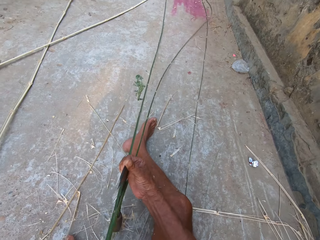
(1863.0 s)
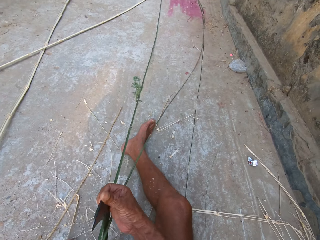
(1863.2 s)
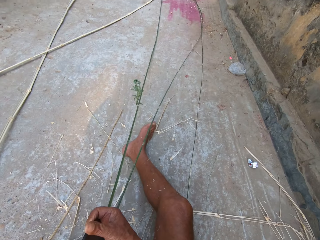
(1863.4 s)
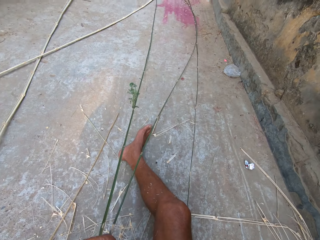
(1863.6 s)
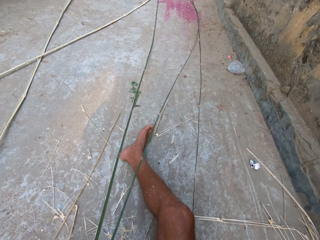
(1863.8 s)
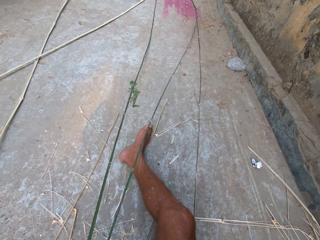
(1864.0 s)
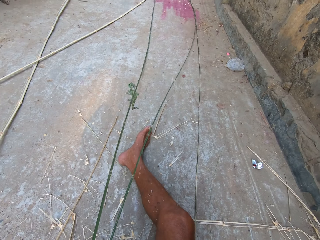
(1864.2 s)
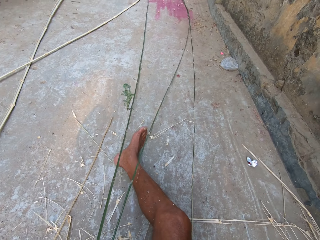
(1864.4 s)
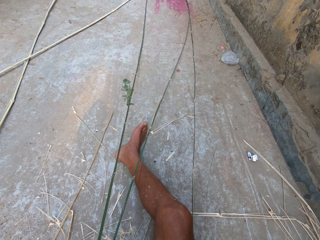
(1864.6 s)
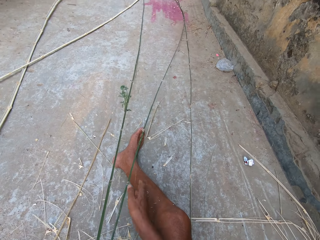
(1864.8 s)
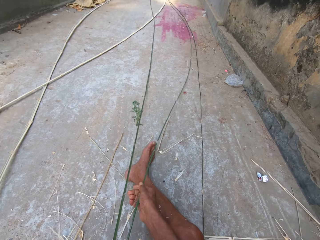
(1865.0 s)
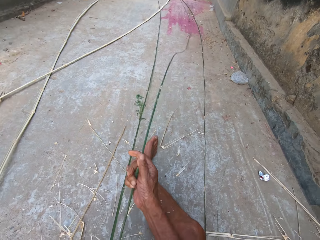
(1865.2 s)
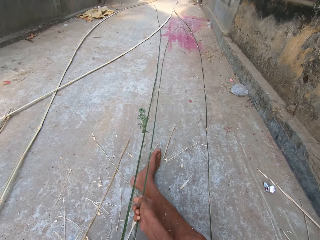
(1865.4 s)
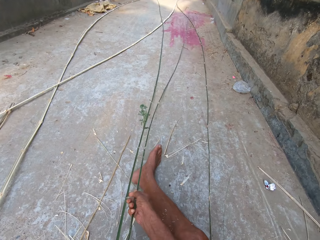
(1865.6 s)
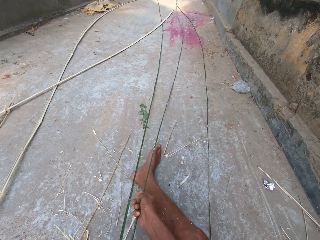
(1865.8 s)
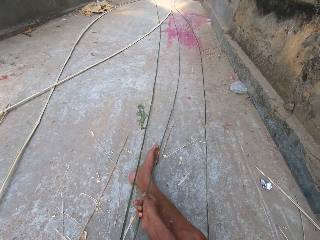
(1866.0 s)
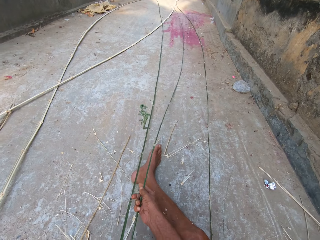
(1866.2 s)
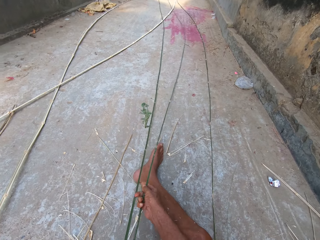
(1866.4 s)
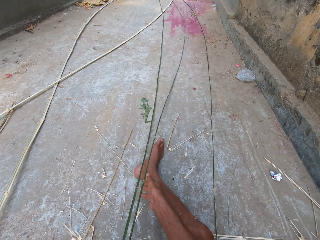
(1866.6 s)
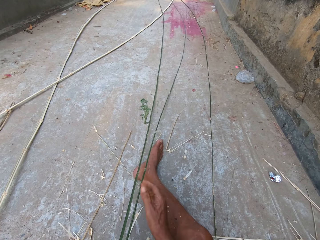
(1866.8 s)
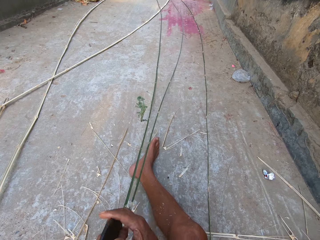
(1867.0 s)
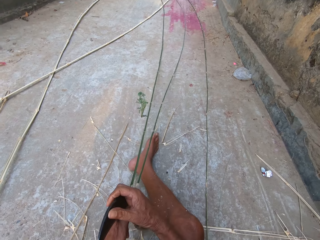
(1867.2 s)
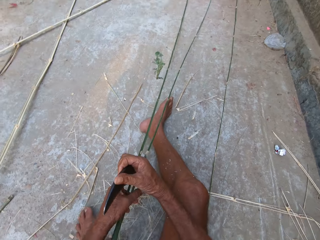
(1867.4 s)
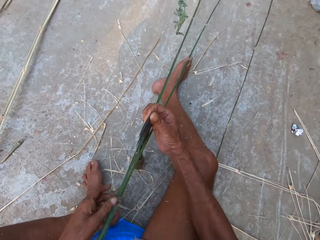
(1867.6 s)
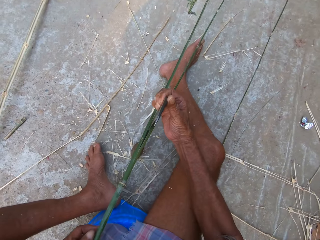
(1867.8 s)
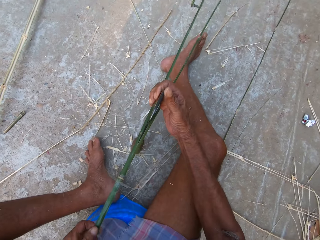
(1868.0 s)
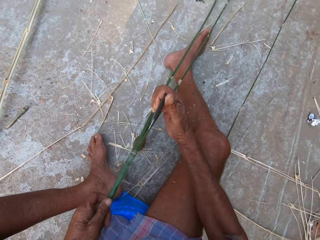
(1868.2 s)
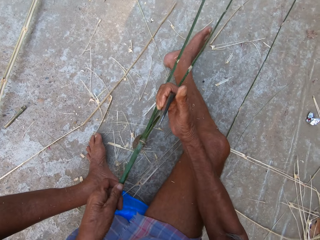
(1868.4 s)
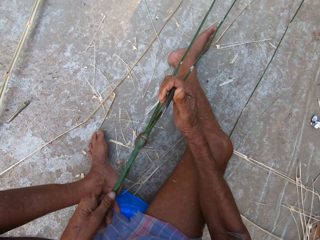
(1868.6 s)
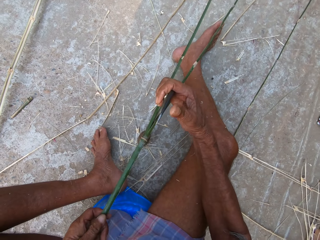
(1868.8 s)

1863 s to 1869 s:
The camera wearer cuts the bamboo stick.

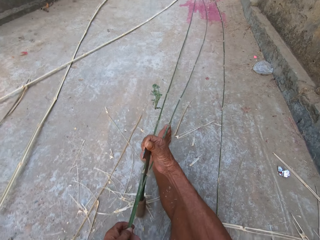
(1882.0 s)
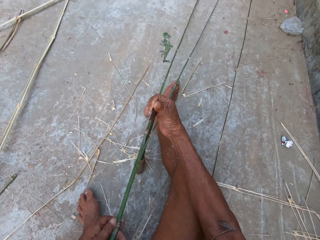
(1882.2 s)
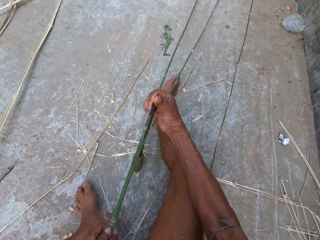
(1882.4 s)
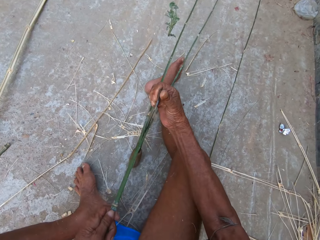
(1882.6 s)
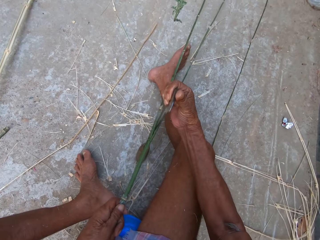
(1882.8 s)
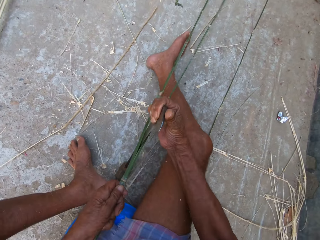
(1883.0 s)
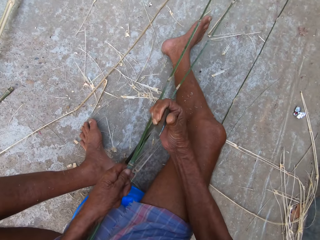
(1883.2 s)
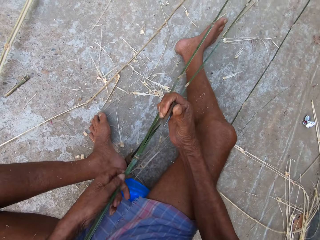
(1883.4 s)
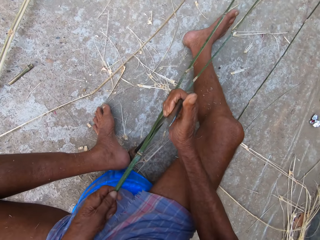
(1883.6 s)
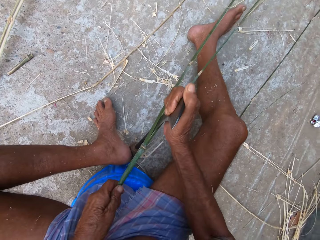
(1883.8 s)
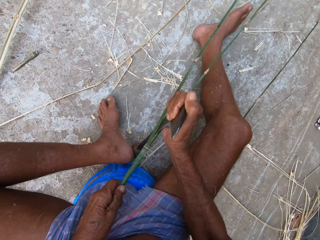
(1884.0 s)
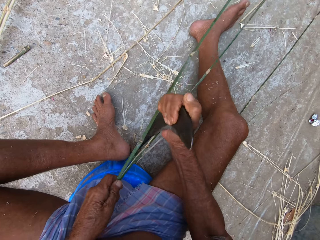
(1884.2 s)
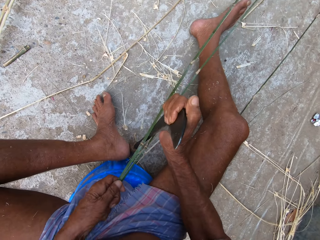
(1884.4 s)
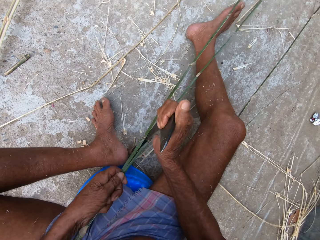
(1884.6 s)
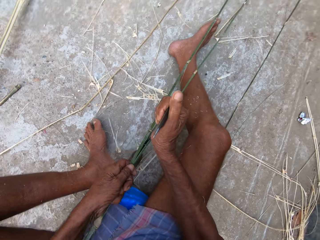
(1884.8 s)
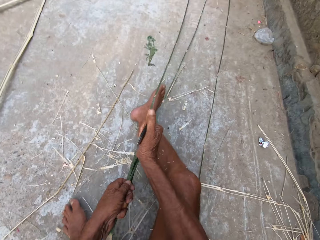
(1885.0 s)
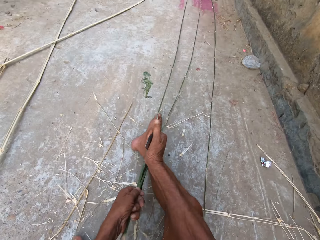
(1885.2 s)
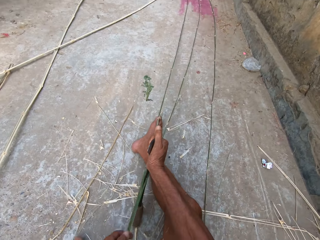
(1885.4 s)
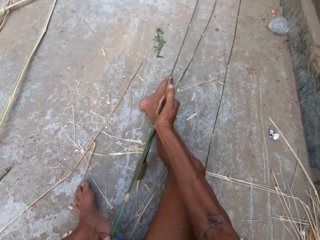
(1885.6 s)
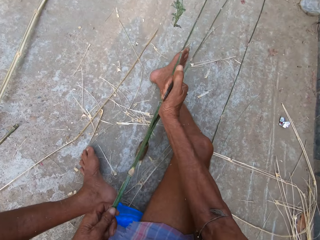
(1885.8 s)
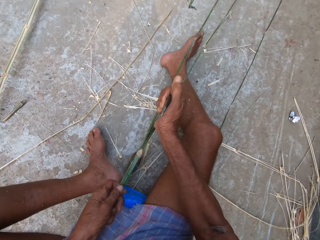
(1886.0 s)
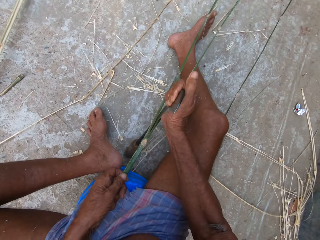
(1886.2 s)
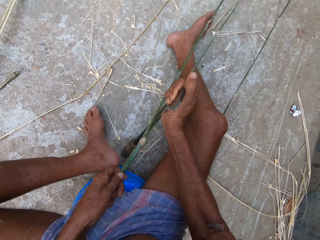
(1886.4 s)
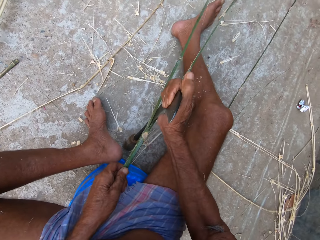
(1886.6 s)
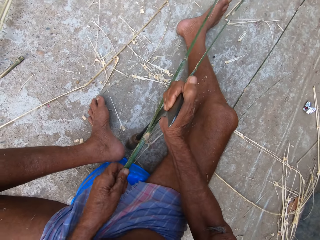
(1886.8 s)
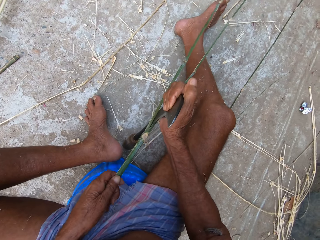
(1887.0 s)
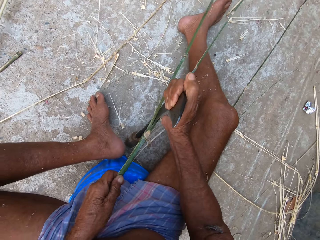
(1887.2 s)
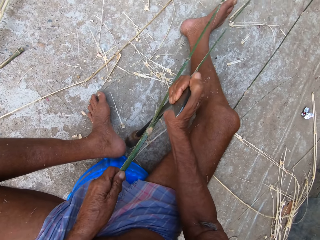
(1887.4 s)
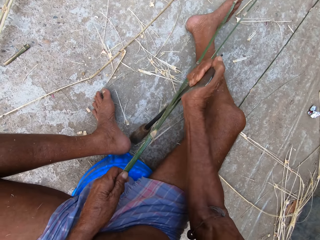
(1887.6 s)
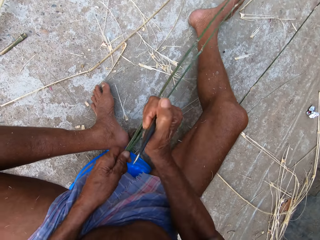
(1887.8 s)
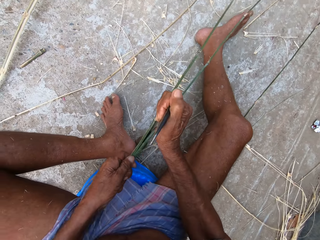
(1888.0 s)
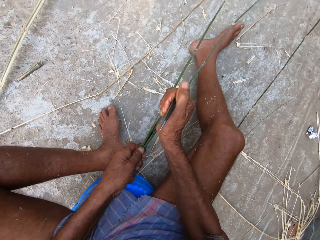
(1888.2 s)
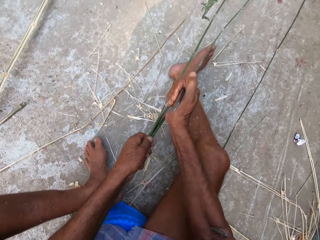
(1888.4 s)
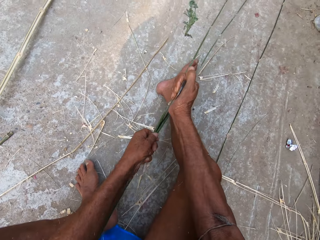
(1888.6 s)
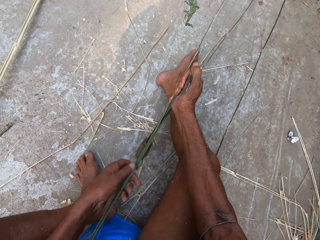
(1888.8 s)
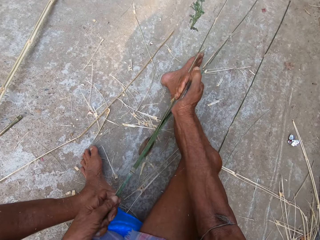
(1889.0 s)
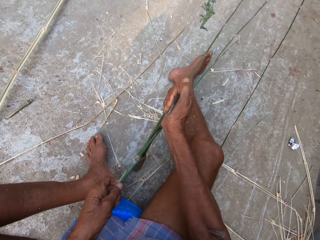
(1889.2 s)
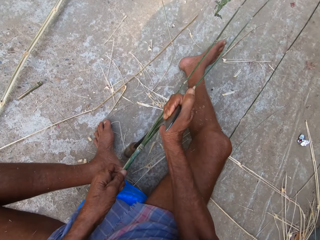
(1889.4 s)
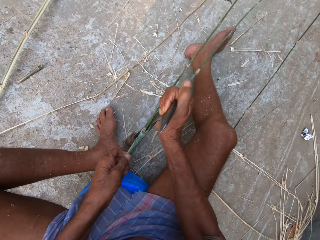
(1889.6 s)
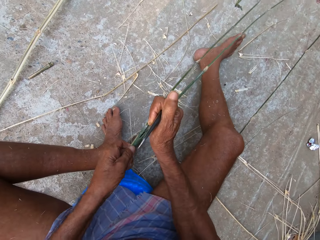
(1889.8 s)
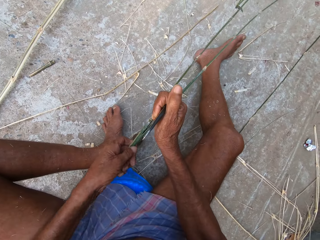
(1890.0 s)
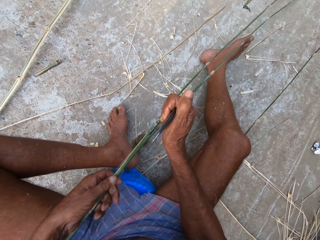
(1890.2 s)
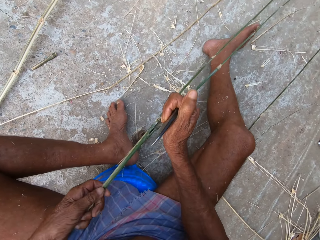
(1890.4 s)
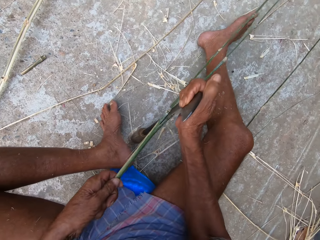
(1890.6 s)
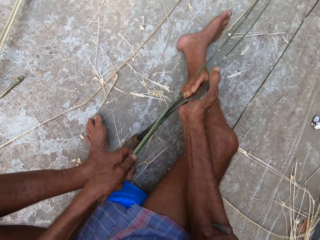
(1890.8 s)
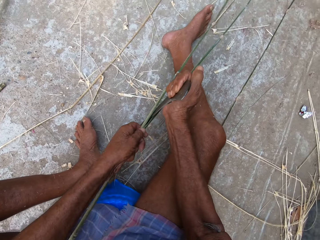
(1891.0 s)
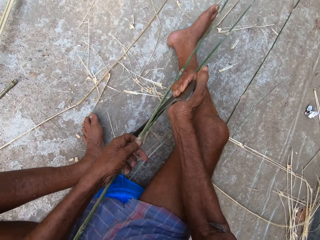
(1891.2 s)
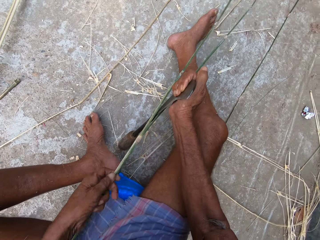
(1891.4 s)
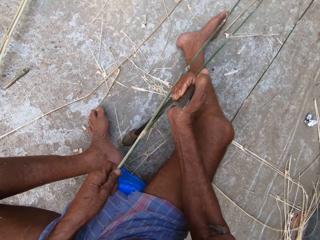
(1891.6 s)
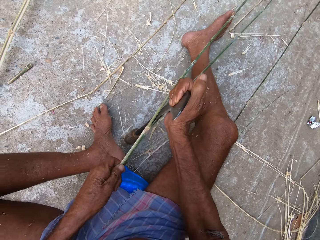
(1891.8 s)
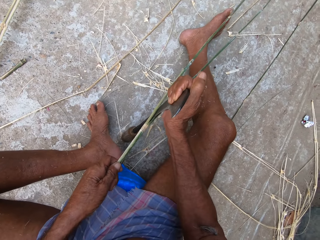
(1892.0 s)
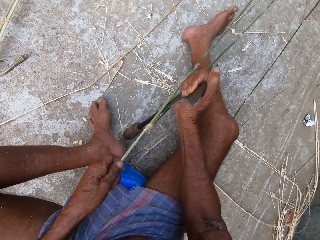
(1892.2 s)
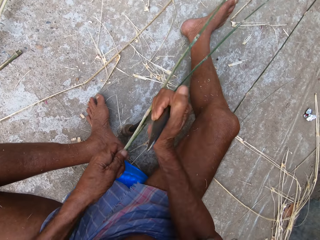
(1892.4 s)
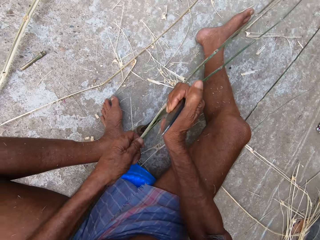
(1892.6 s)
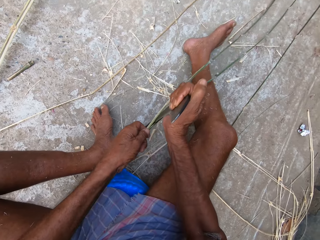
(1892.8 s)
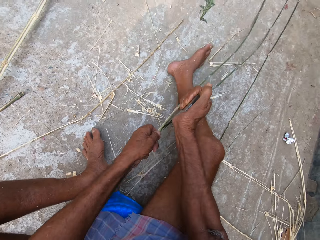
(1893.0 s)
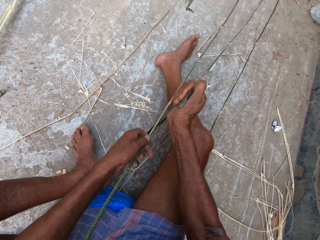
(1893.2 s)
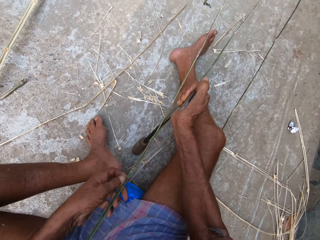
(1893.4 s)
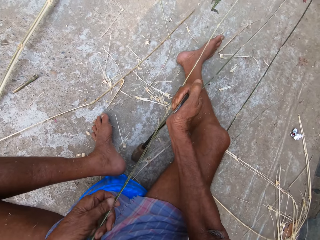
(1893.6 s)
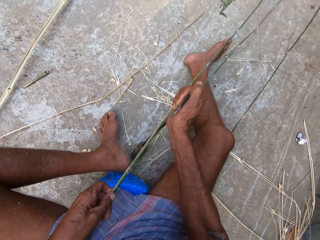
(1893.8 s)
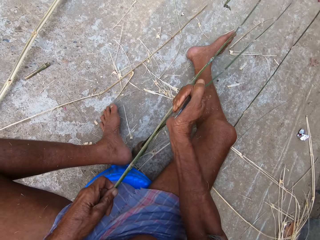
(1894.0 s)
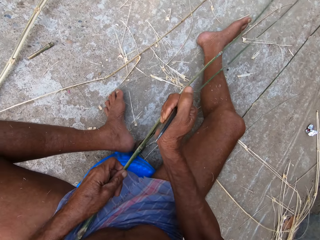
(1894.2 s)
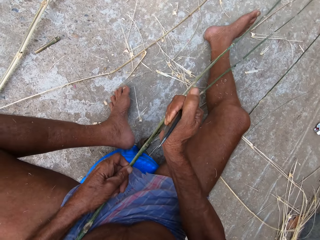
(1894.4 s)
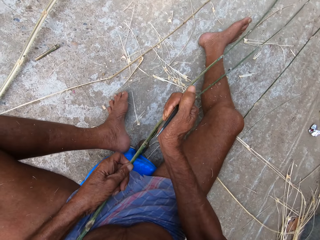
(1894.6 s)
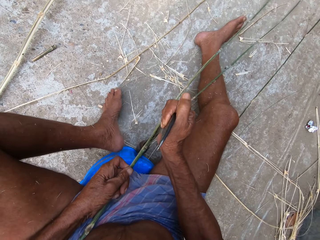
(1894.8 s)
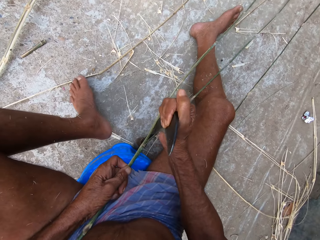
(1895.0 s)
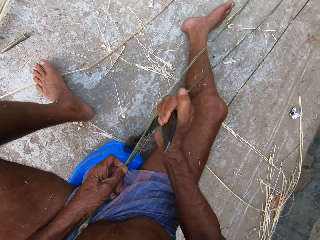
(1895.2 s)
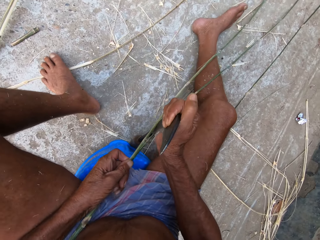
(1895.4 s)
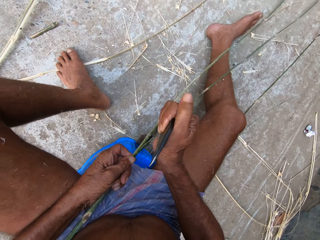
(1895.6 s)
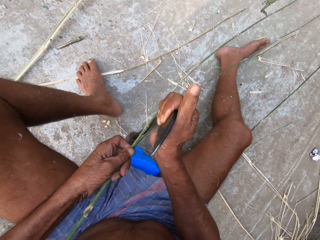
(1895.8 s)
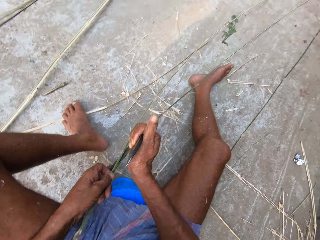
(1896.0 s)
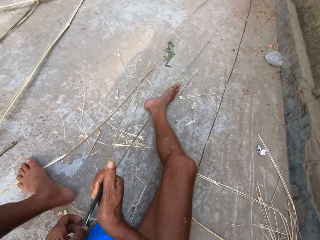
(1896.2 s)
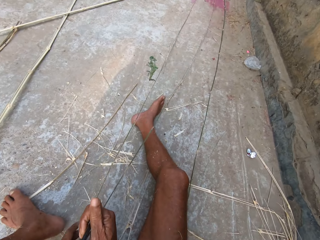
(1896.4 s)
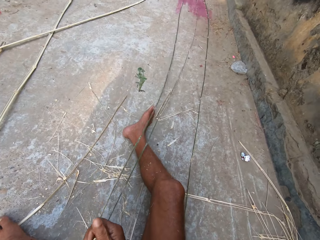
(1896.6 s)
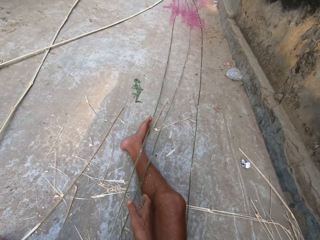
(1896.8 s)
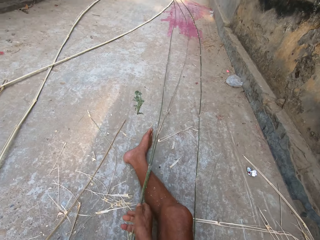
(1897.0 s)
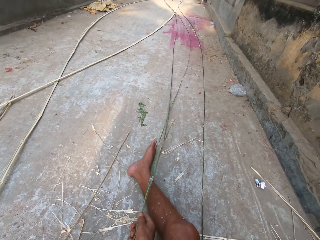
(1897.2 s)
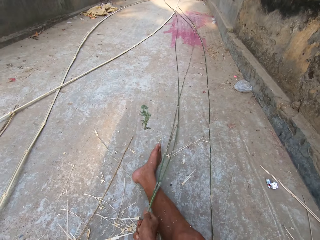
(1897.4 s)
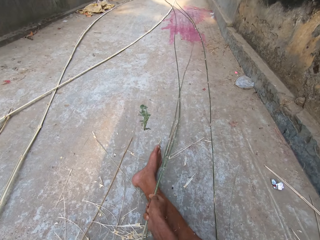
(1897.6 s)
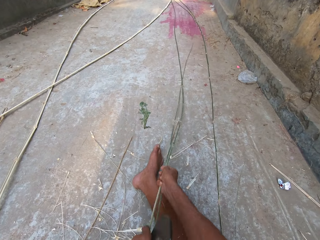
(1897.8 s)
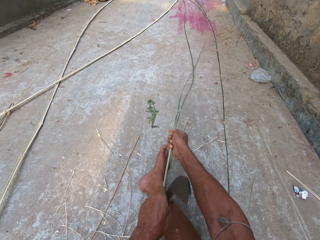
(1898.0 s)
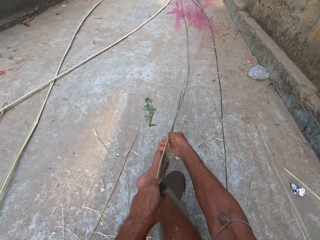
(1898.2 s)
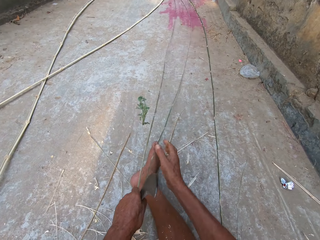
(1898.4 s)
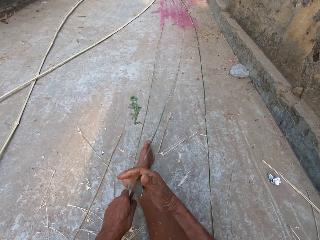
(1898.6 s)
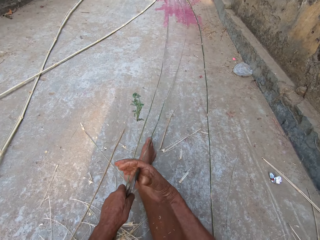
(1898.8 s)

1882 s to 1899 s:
The camera wearer splits the bamboo stick with the sickle in his right hand. He adjusts the bamboo stick with the sickle in both hands.
